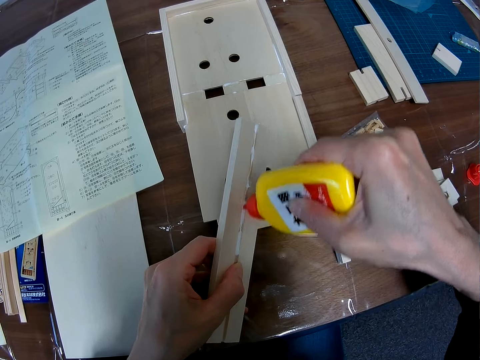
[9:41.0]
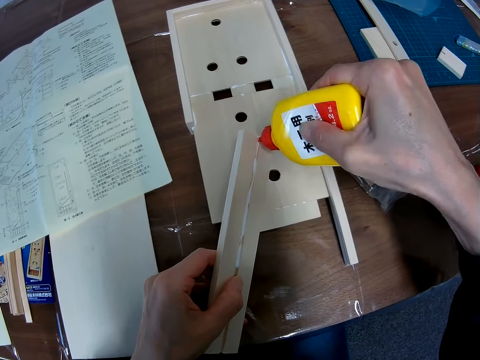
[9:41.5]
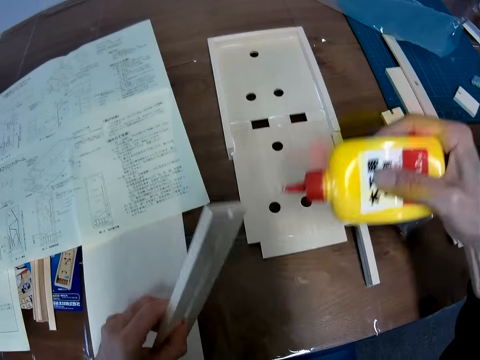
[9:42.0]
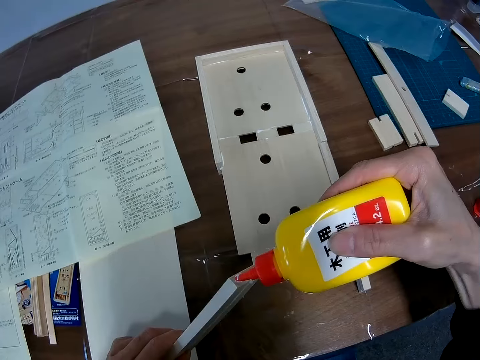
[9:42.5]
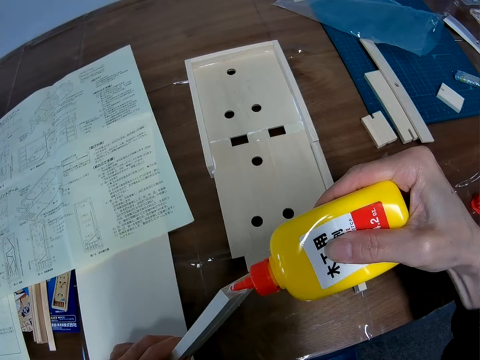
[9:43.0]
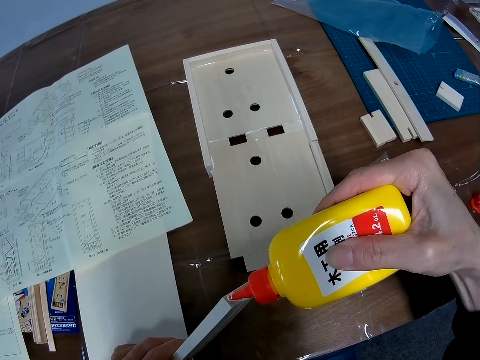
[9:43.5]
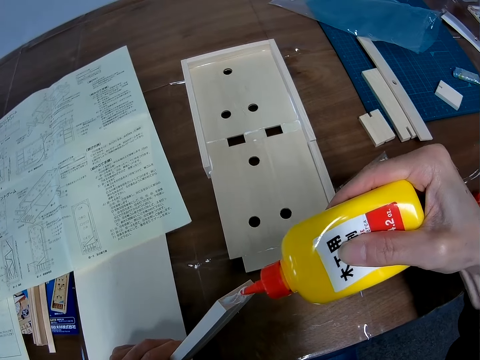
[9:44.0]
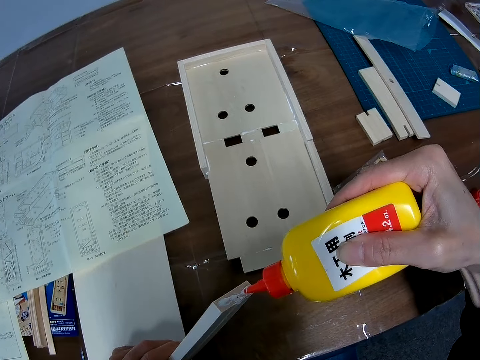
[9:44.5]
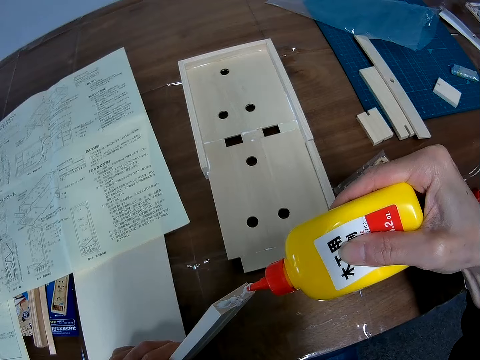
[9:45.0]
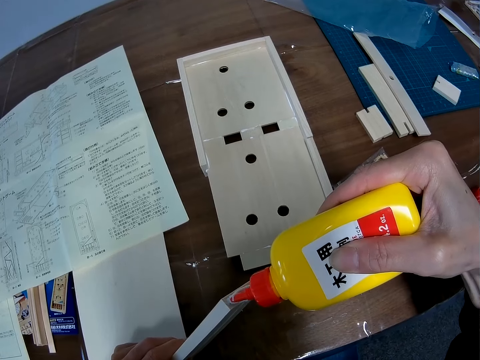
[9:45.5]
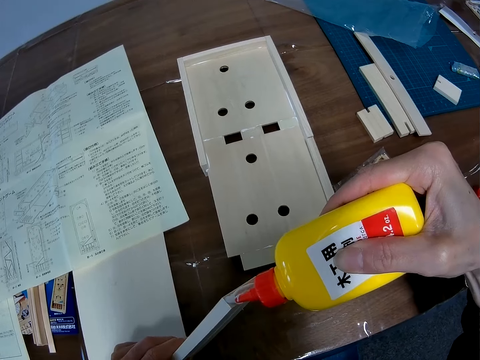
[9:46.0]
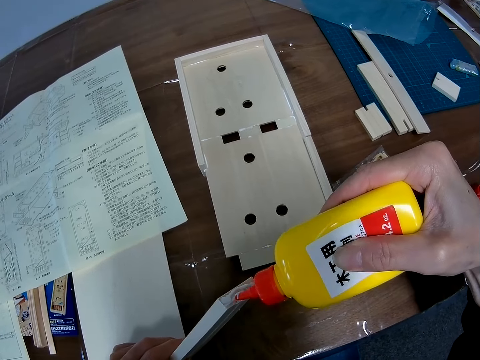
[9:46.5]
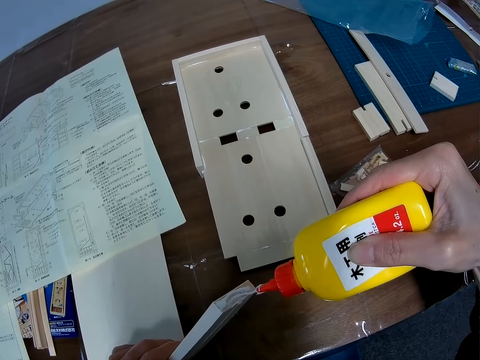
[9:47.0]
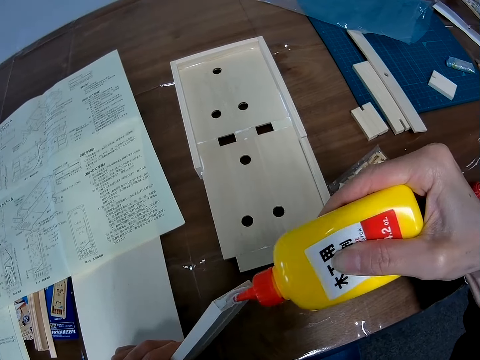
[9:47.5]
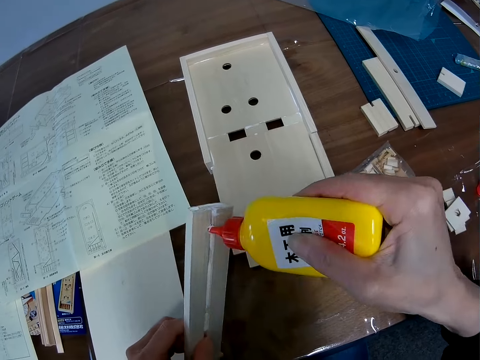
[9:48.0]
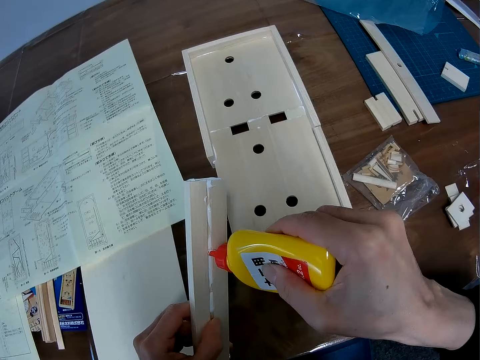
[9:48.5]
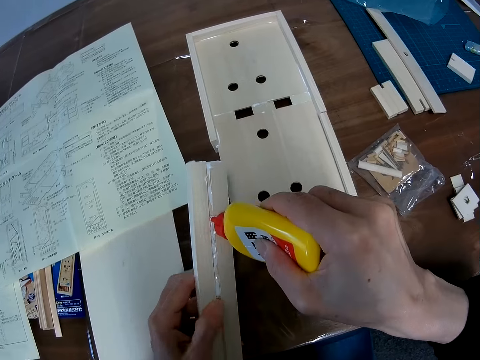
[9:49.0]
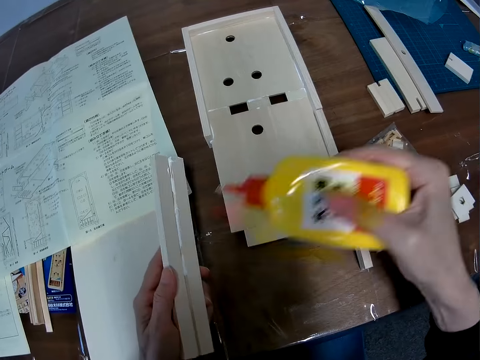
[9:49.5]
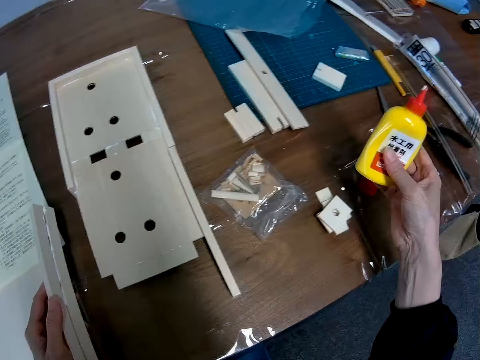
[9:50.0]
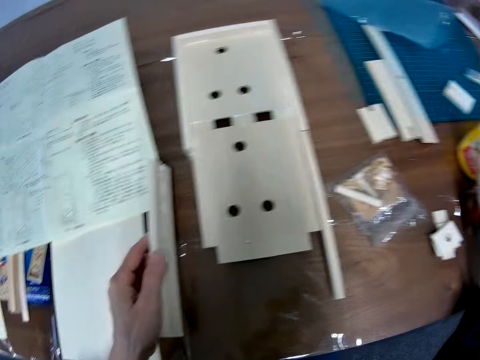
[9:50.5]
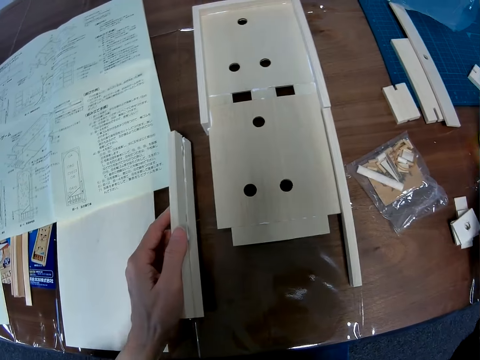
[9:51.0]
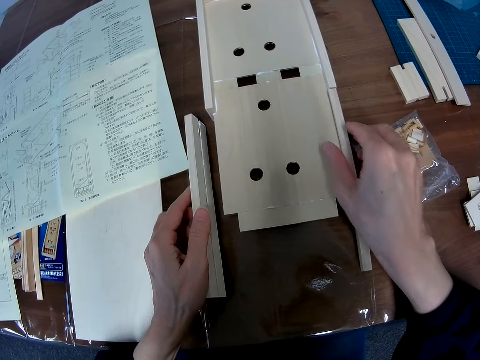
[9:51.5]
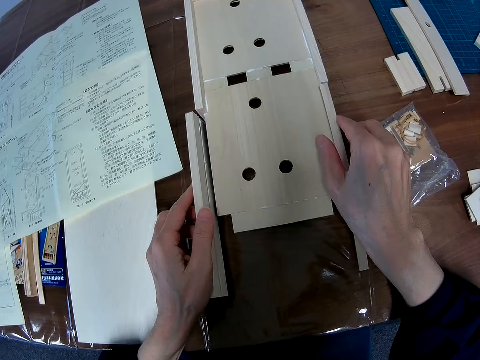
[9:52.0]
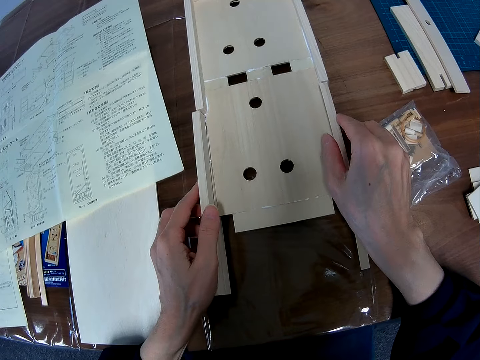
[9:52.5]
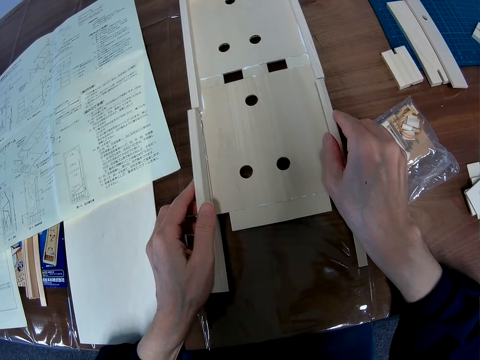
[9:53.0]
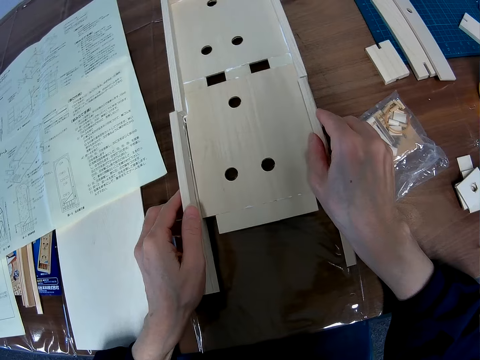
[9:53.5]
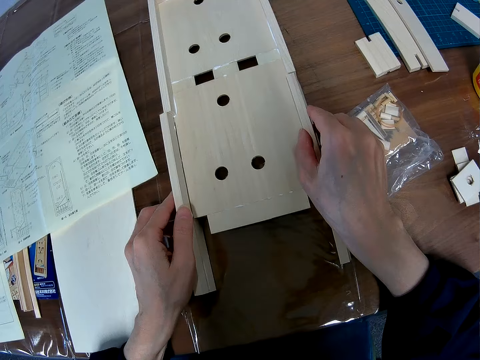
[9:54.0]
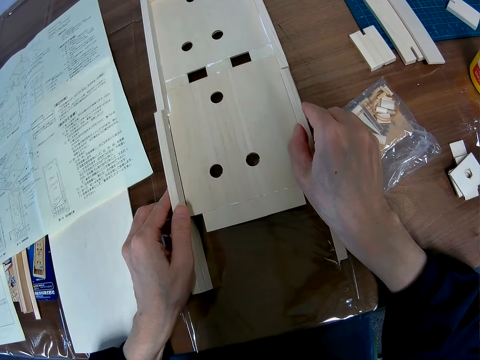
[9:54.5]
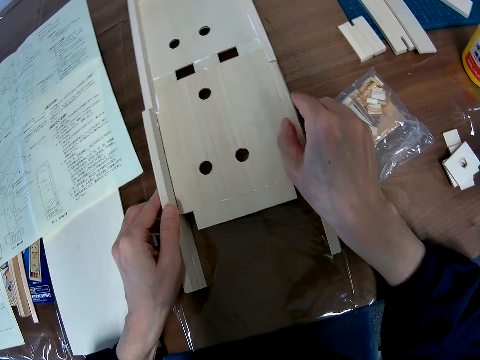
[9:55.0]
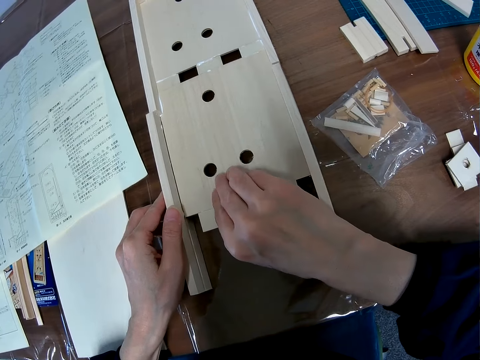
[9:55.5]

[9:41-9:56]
The camera wearer drops the wood glue bottle on the table. They join the piece to the sheet.

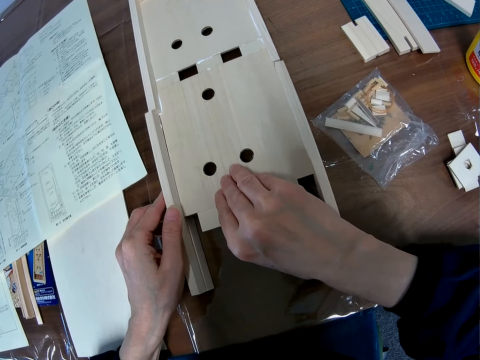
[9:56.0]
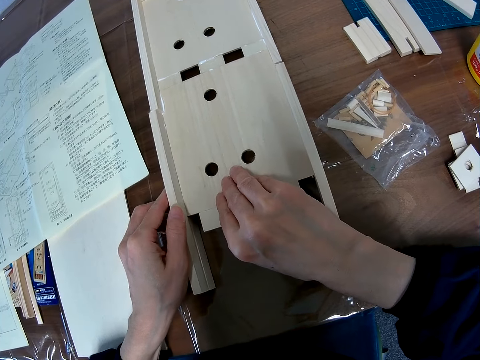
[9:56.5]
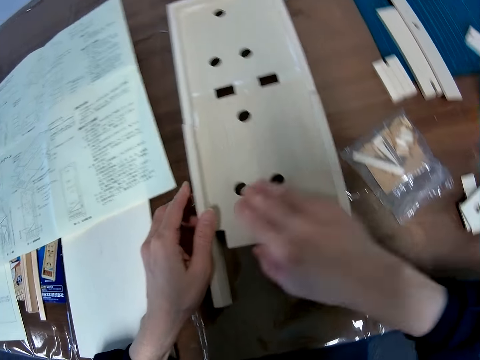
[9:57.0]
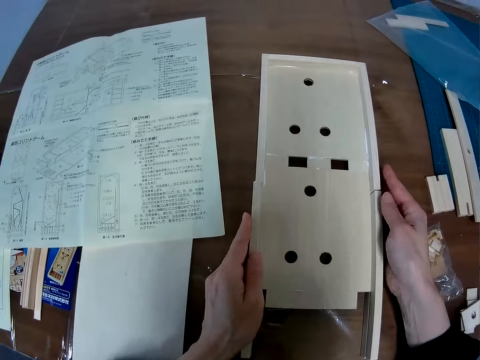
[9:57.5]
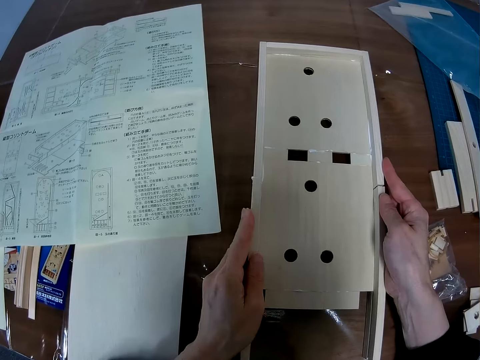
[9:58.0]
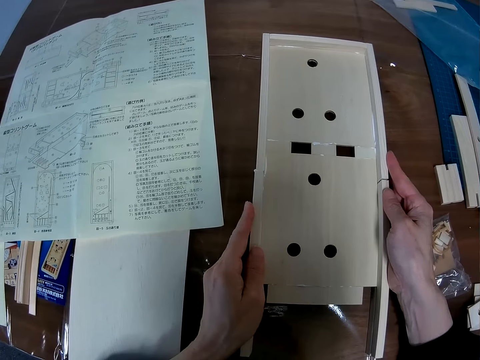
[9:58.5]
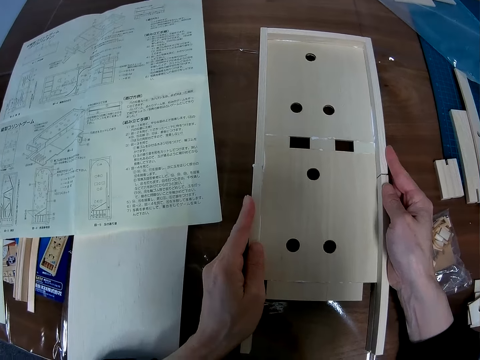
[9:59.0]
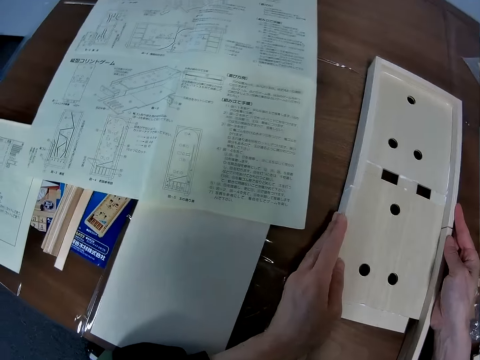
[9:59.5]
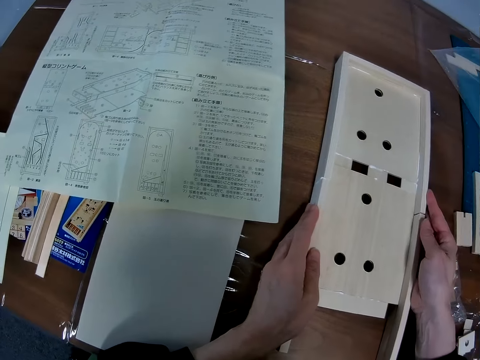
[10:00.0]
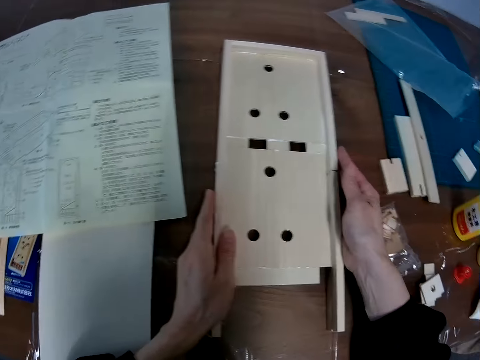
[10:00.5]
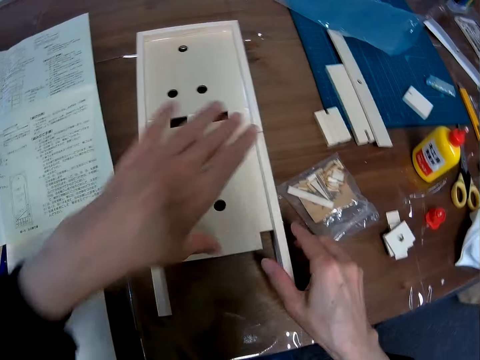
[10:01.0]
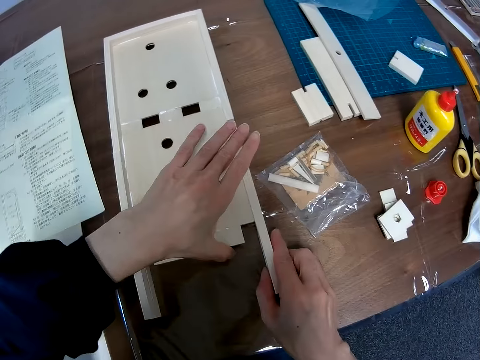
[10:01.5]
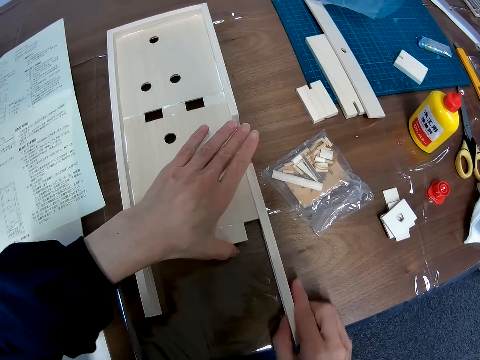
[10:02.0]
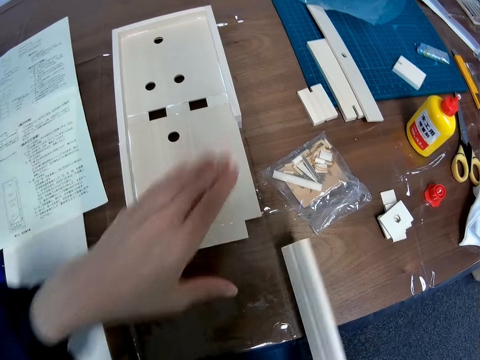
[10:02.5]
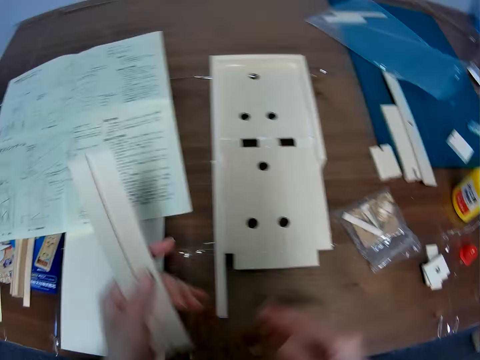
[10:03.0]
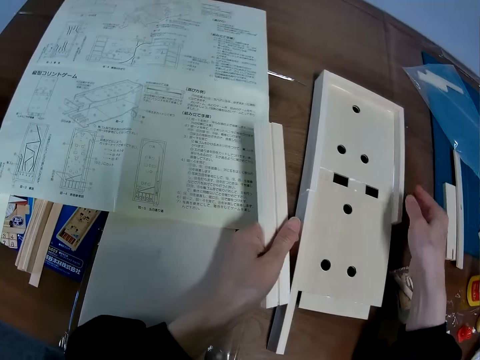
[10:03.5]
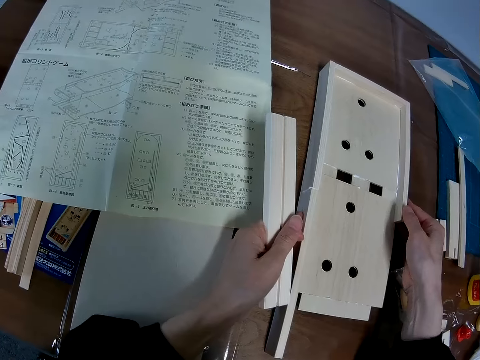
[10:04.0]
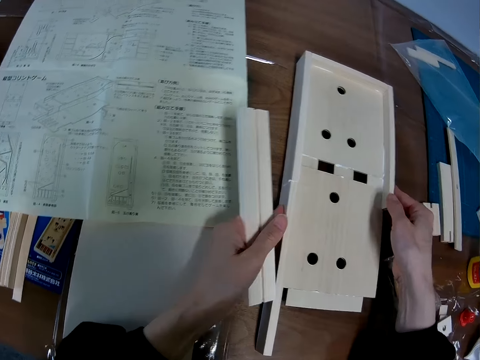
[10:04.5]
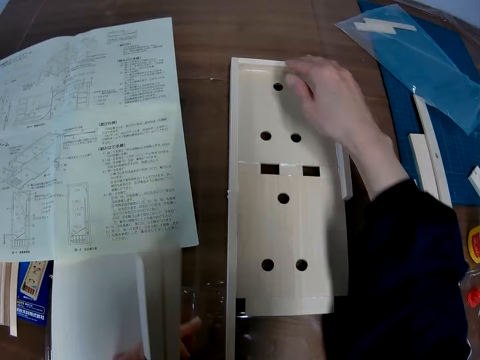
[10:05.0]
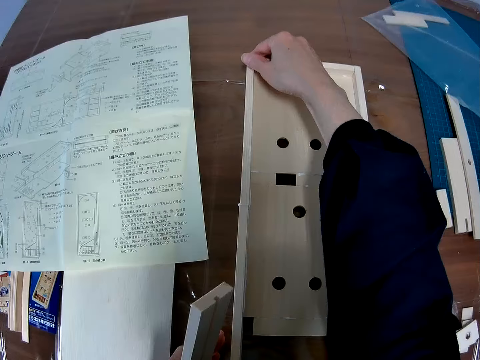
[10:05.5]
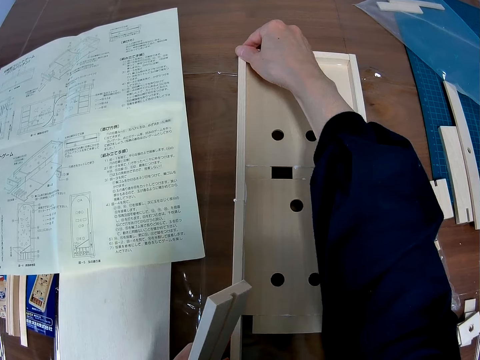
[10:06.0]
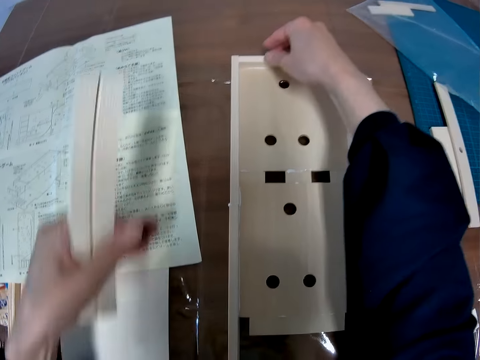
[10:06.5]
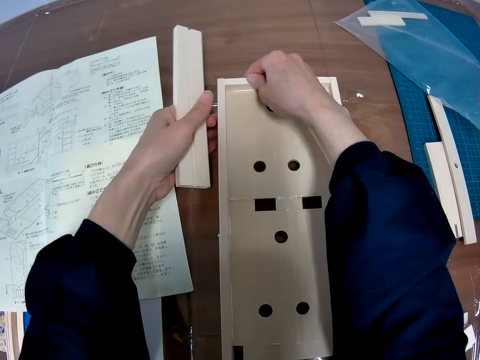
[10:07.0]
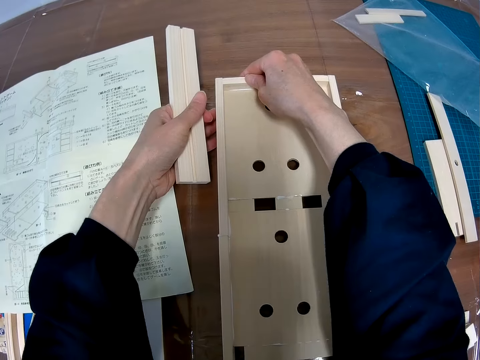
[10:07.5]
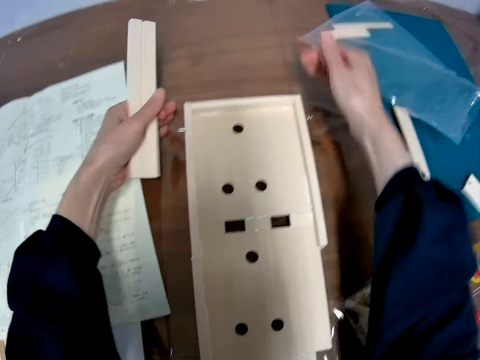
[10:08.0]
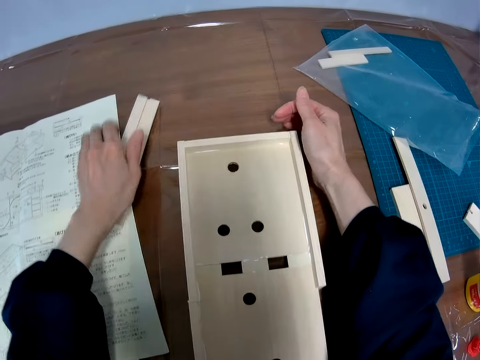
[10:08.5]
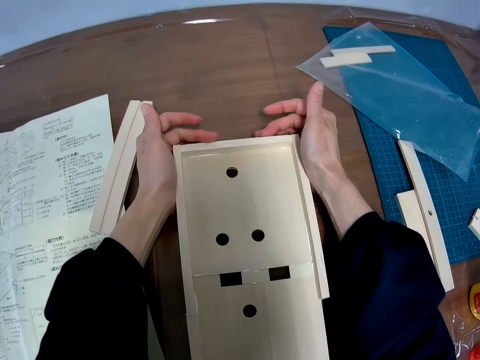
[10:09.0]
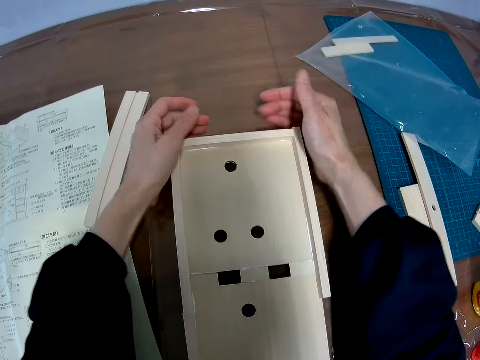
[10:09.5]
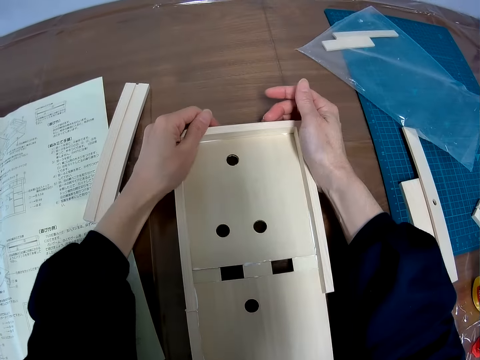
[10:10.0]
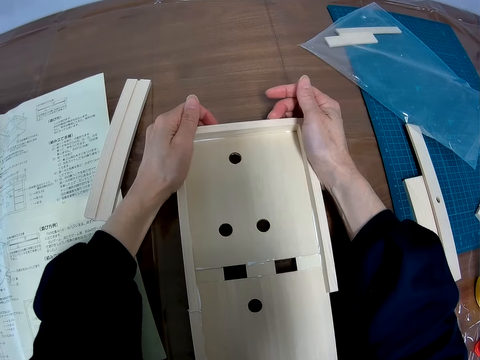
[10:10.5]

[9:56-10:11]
The camera wearer removes a second piece from the sheet. He passes the second piece to his left hand. He fixes something. He touches the sides of the wooden mechanical model with his hands. He drops the second piece on the table. He touches the sides of the wooden mechanical model with his hands. He fixes something.
